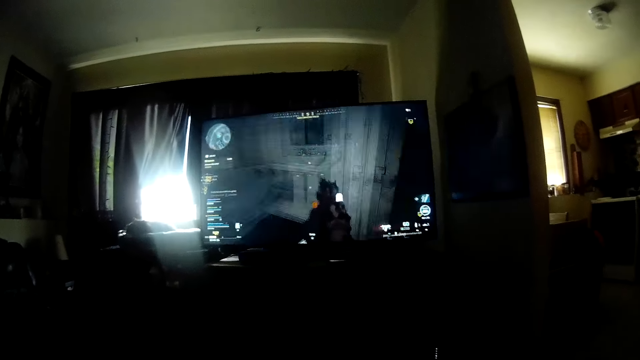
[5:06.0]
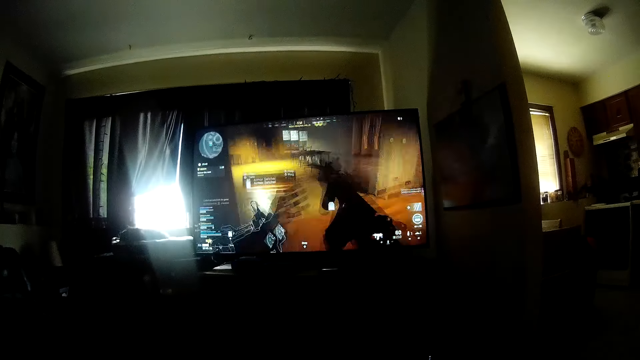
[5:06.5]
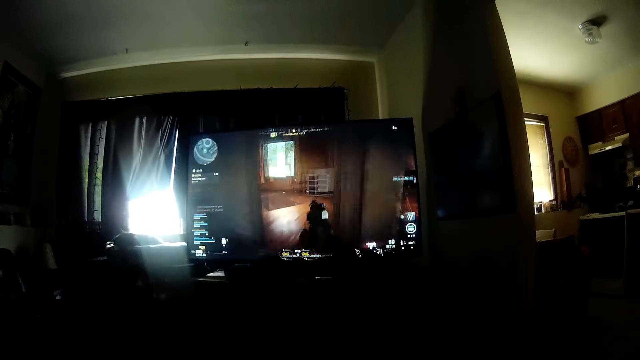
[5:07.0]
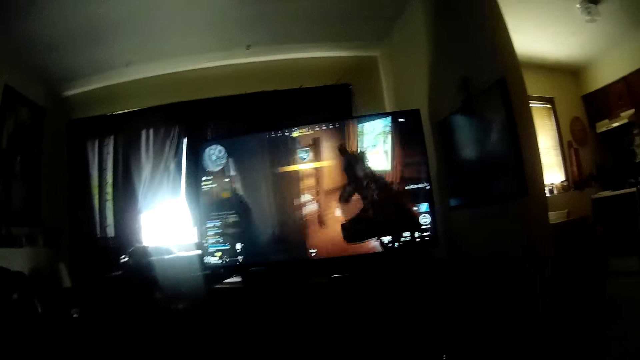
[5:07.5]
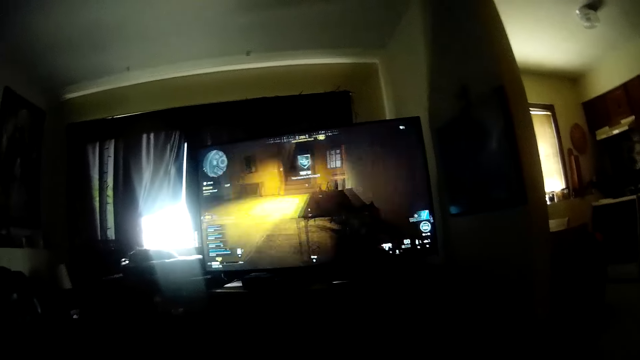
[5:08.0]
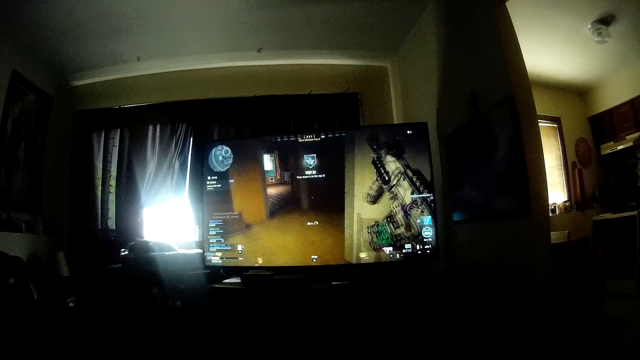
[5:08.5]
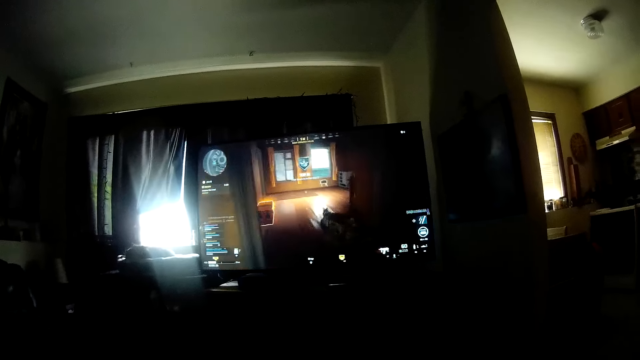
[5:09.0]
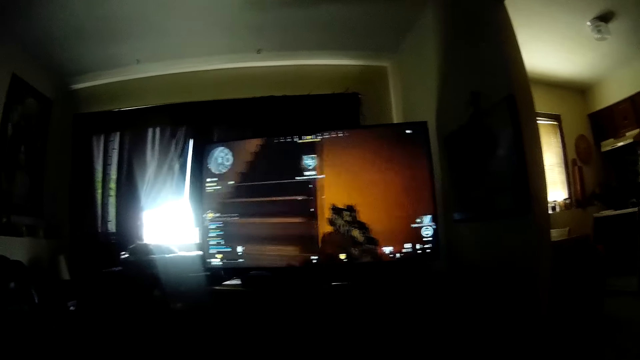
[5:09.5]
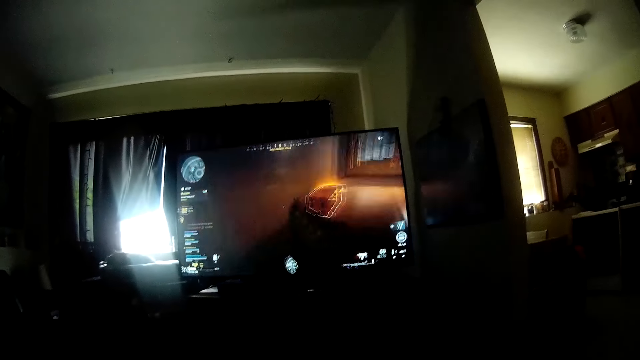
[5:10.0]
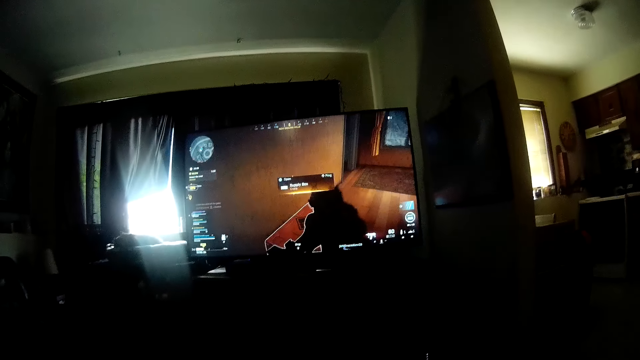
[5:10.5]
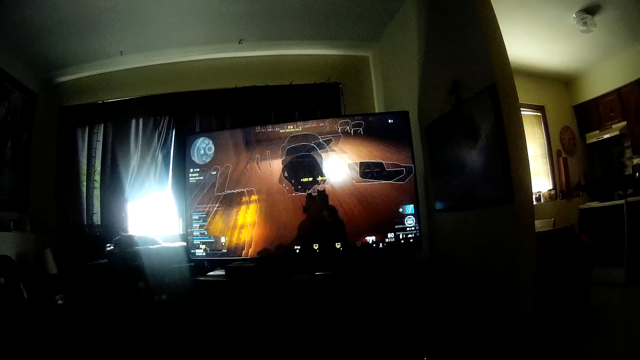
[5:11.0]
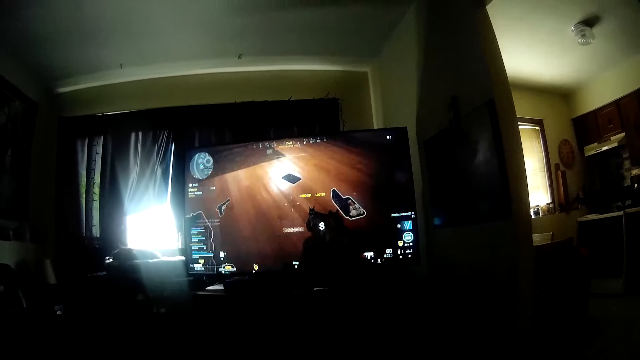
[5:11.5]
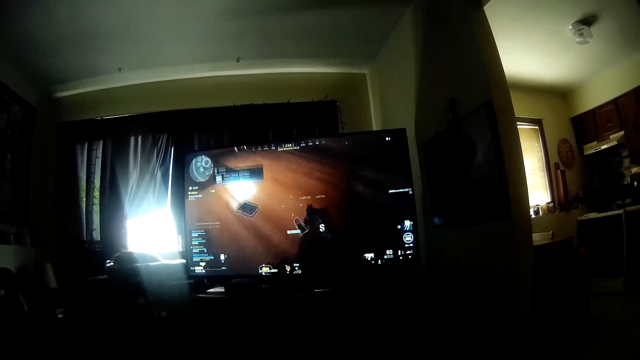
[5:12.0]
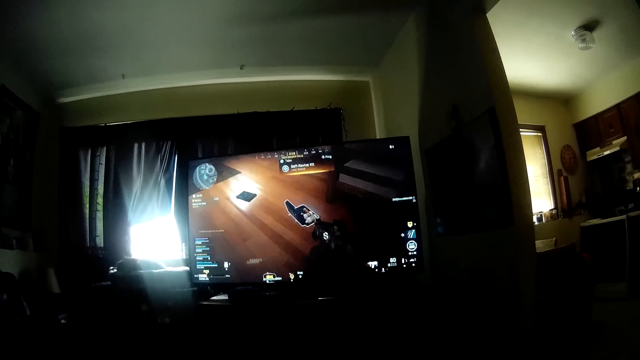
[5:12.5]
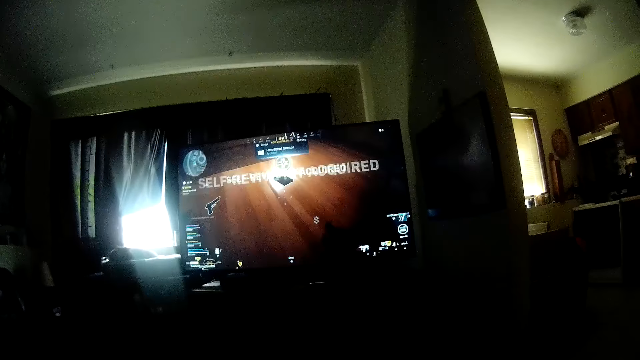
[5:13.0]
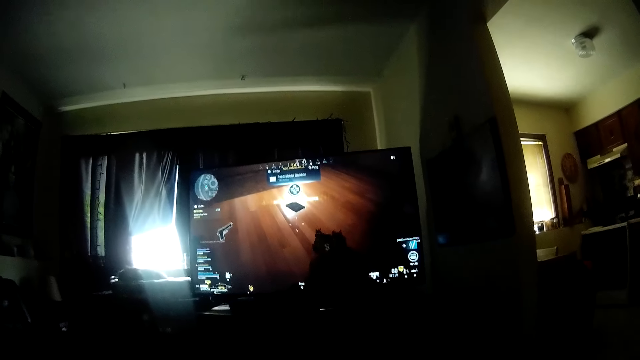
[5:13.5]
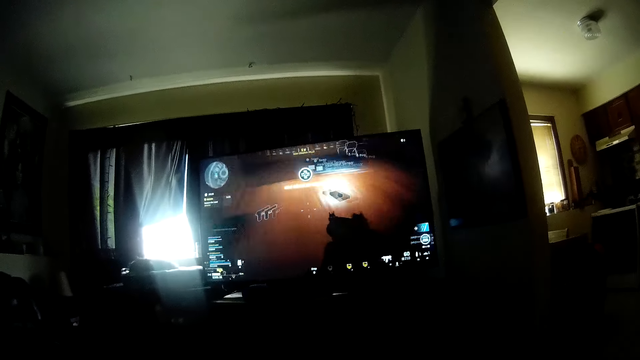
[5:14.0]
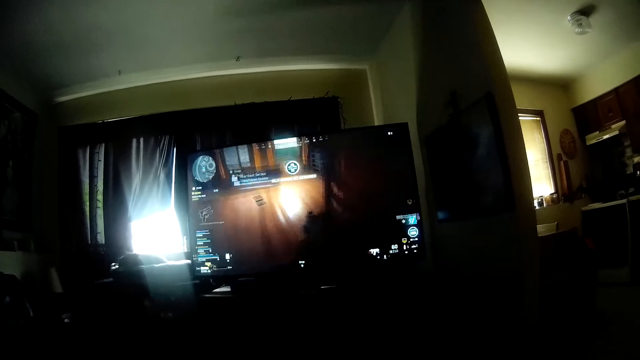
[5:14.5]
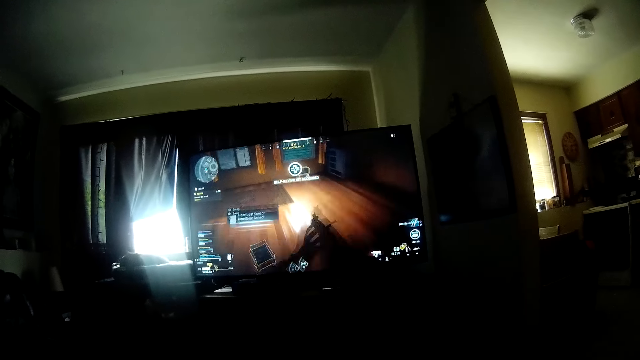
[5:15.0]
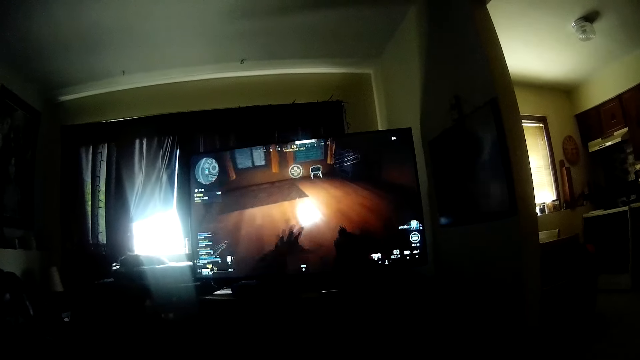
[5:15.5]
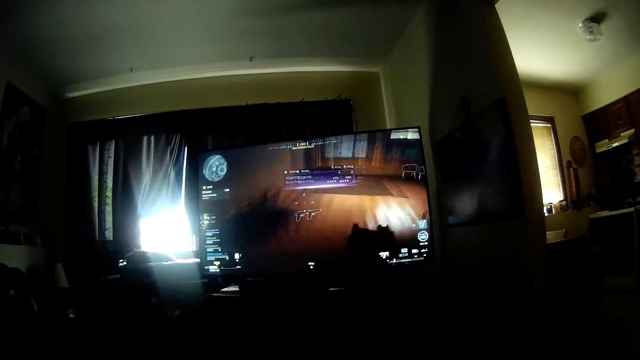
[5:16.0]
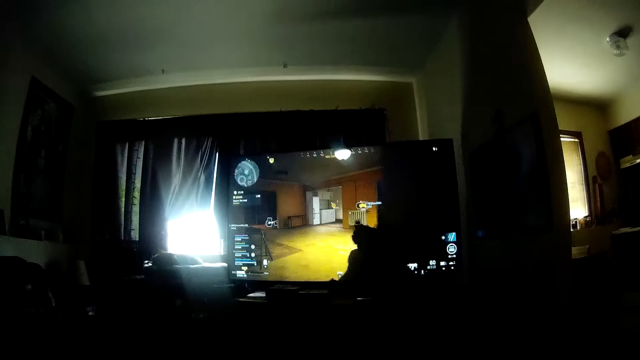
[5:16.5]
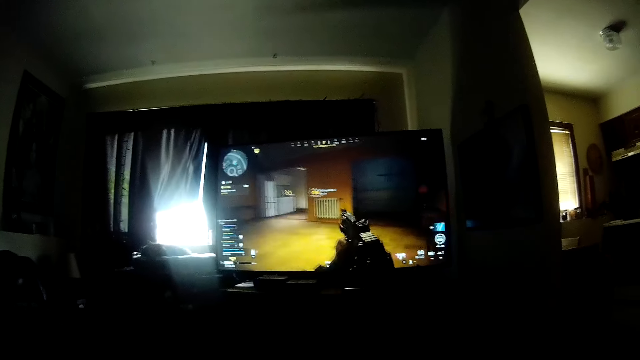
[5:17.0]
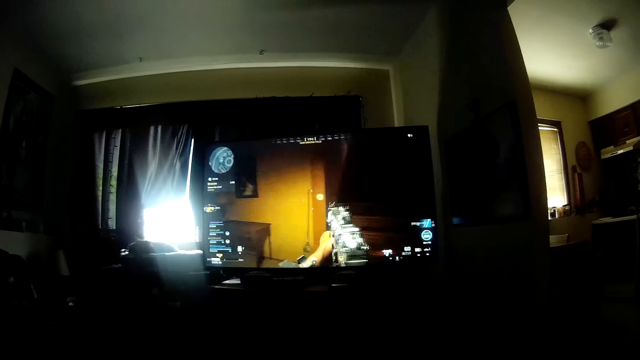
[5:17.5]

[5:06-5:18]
The camera wearer looks around a room. They operate a television with a hand.

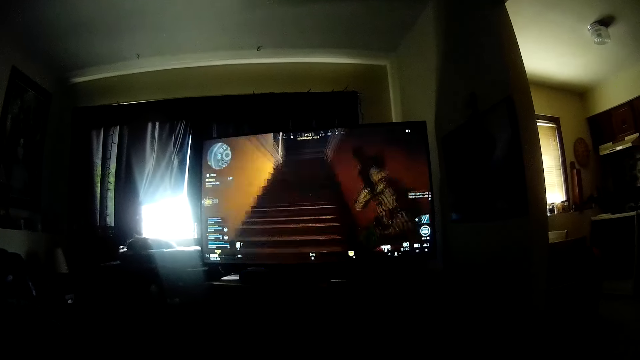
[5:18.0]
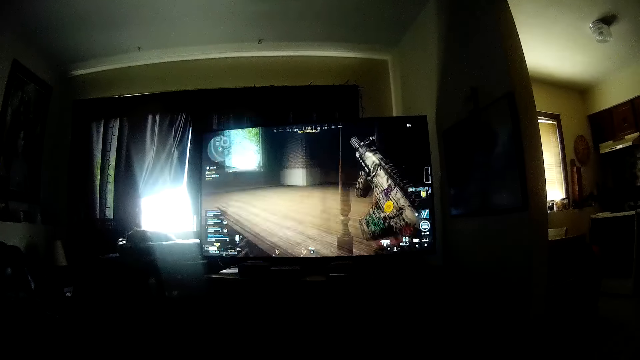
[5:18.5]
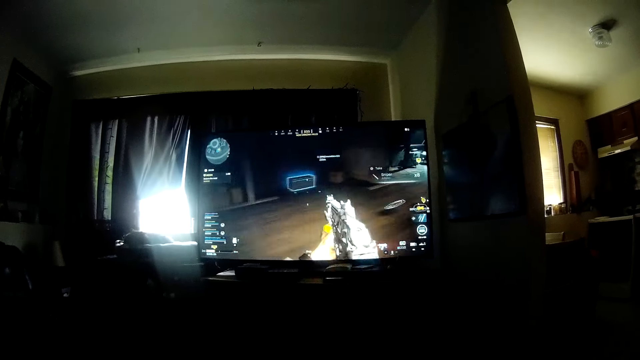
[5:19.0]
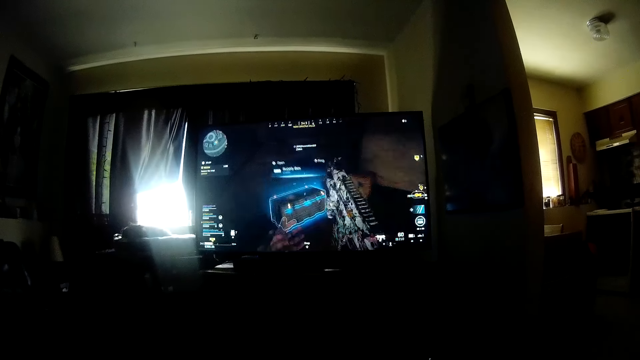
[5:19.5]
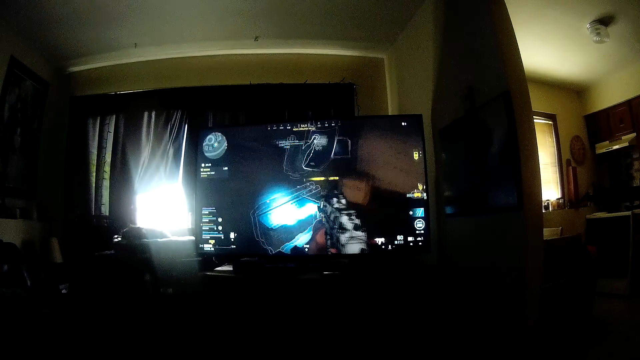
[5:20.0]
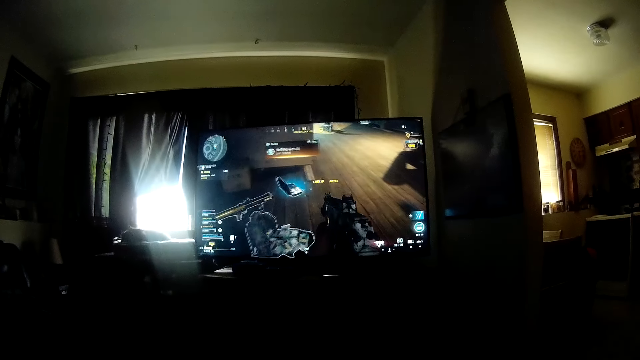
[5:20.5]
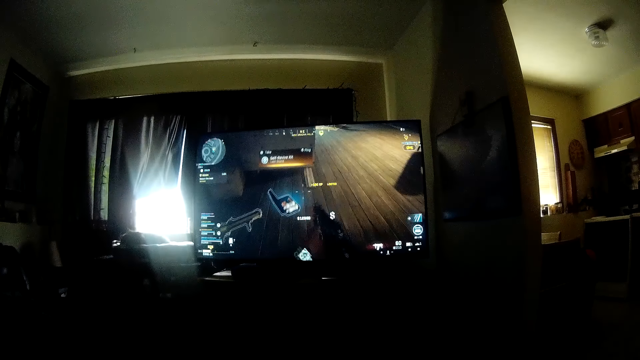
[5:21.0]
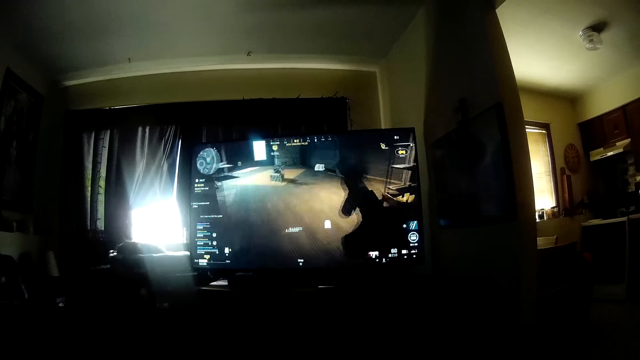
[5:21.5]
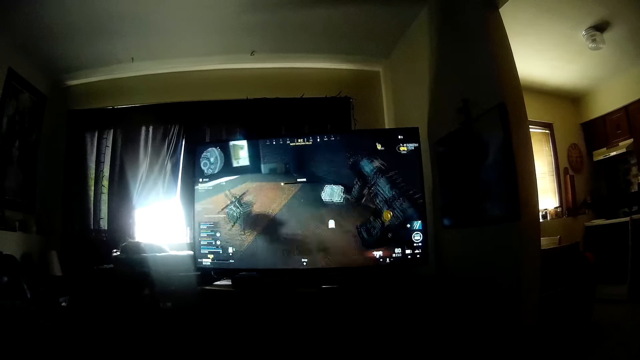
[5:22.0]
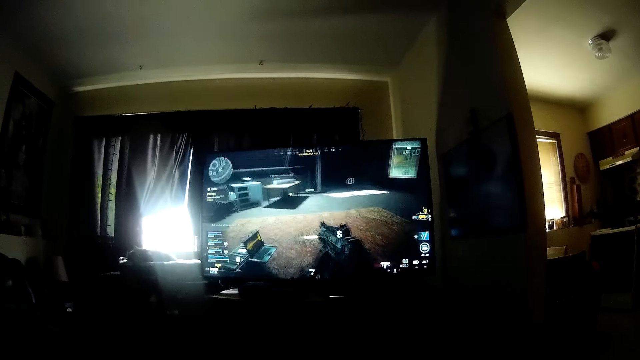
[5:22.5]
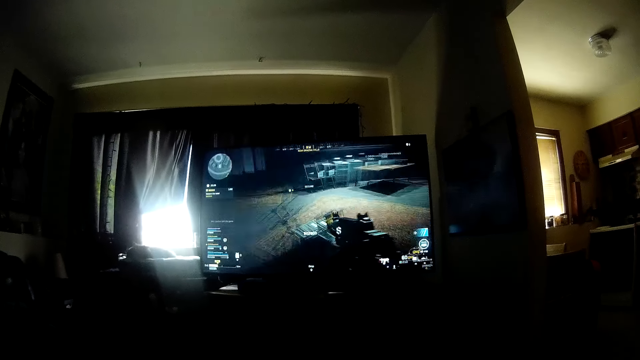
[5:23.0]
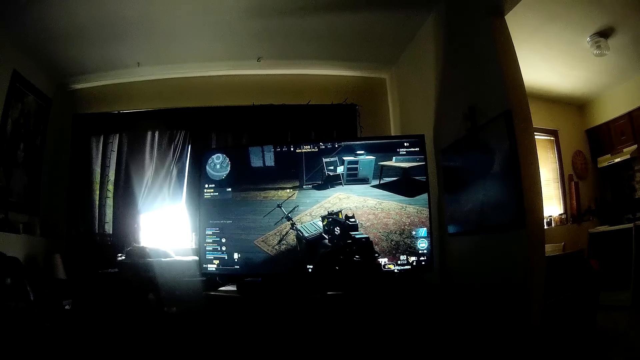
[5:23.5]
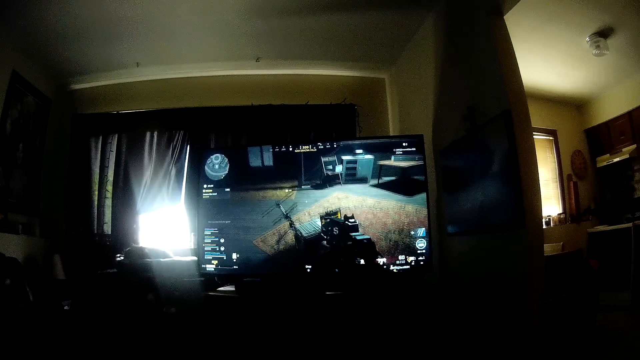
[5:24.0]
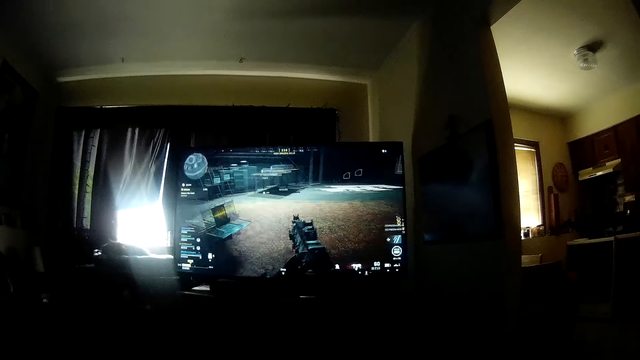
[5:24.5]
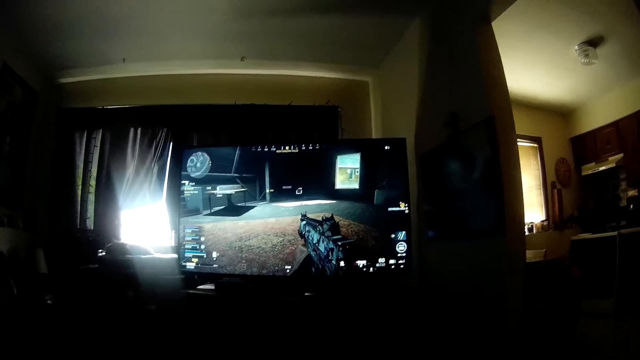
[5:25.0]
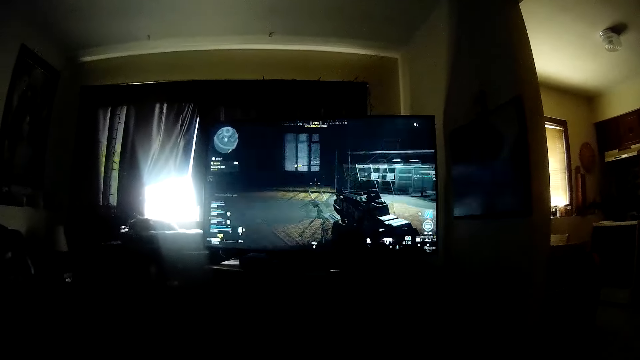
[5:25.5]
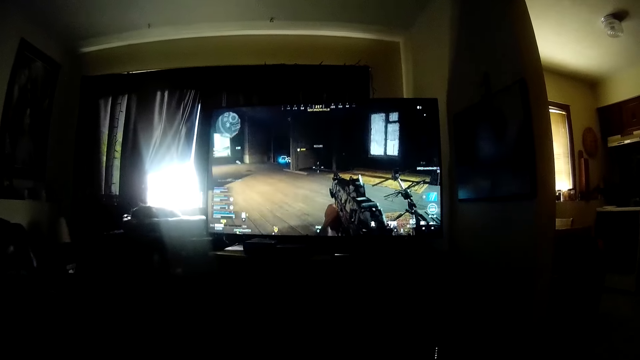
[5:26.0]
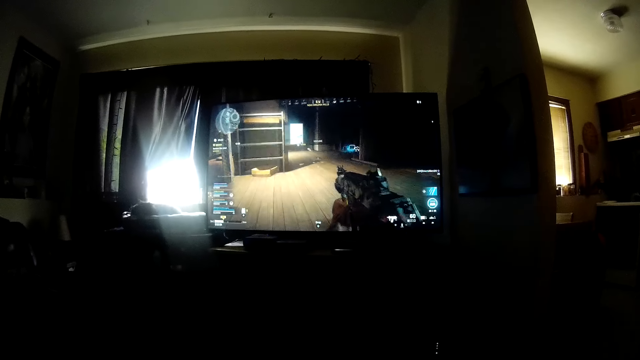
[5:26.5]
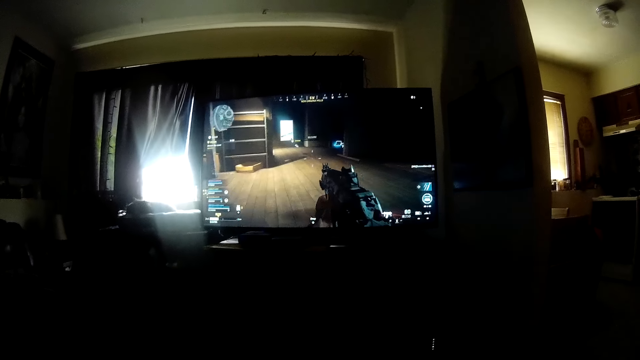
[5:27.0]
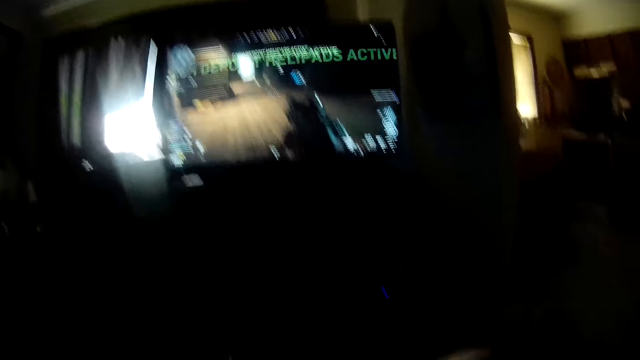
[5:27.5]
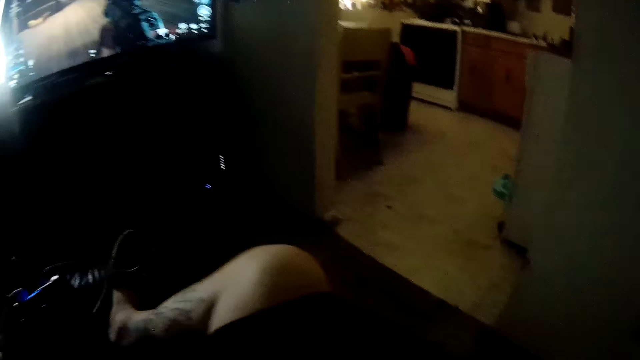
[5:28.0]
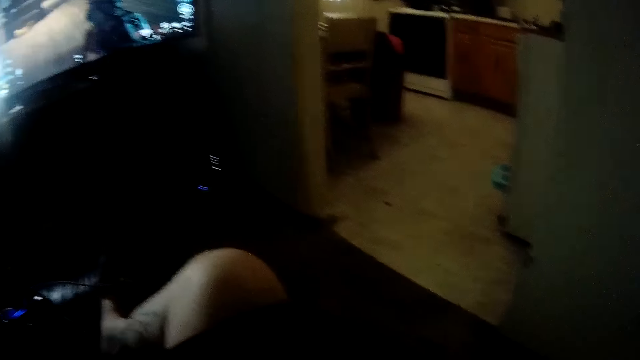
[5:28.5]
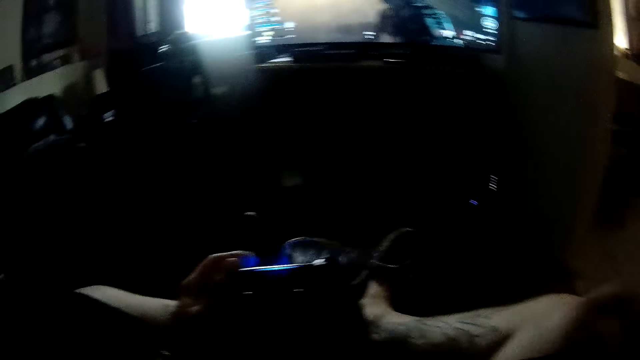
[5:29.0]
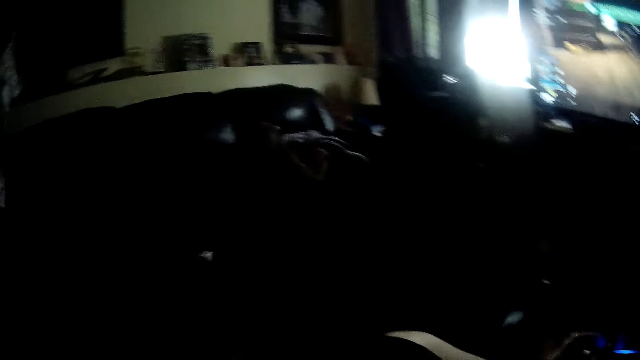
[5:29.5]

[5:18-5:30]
The camera wearer looks around a room. They look around.
